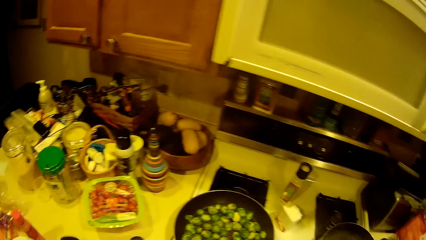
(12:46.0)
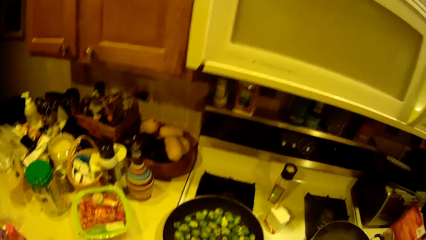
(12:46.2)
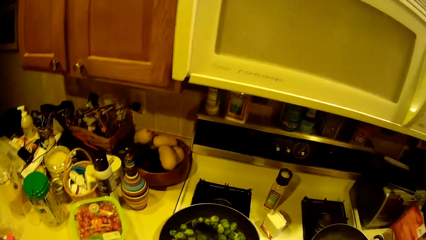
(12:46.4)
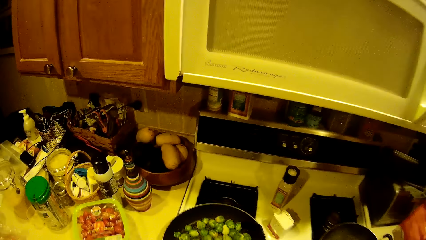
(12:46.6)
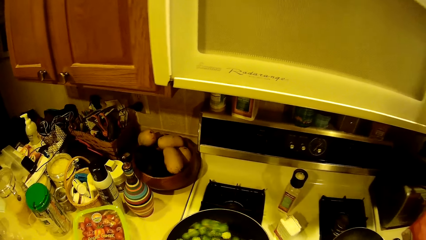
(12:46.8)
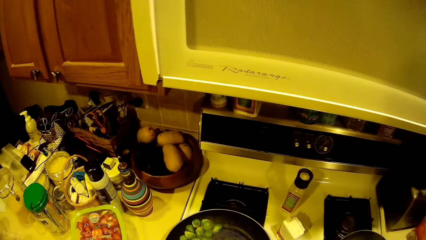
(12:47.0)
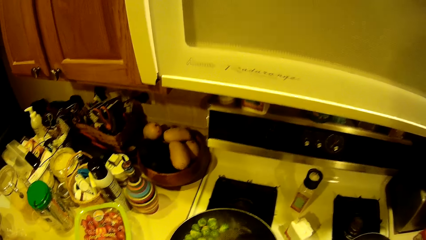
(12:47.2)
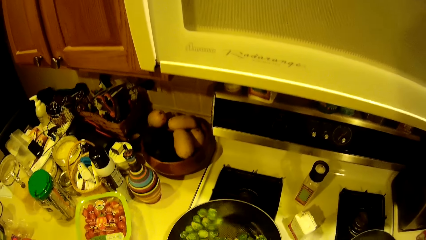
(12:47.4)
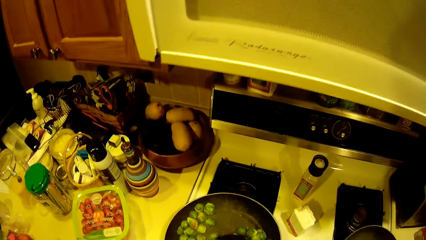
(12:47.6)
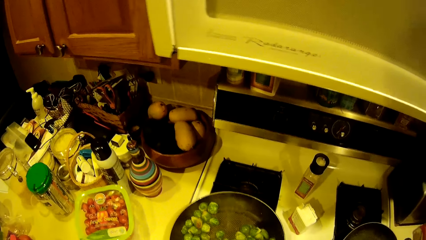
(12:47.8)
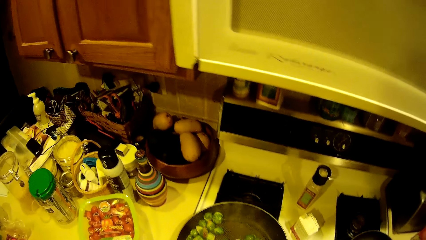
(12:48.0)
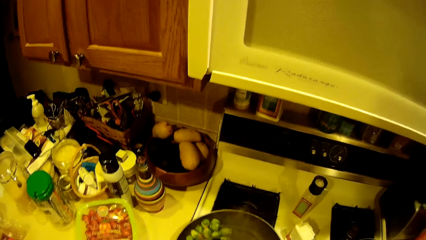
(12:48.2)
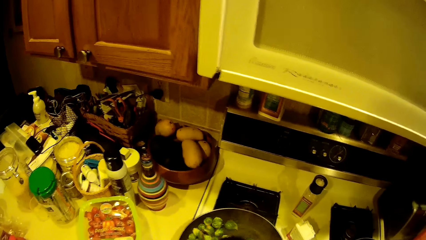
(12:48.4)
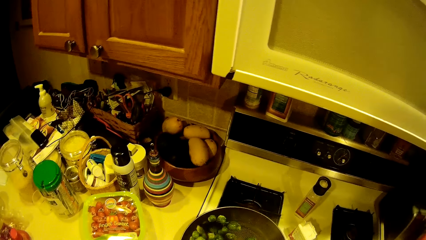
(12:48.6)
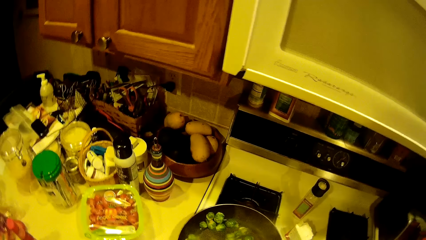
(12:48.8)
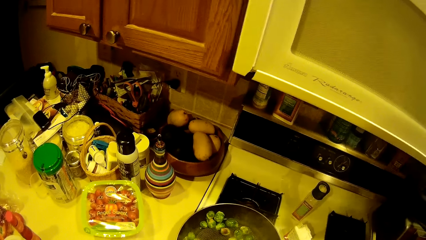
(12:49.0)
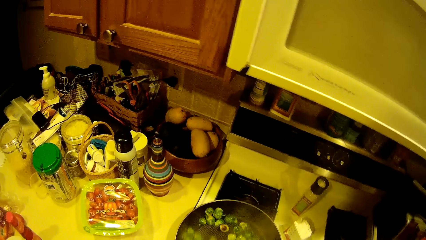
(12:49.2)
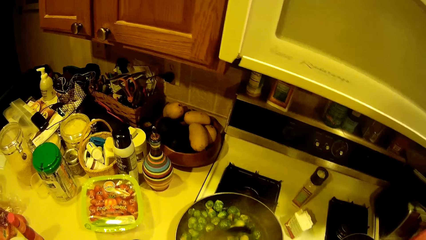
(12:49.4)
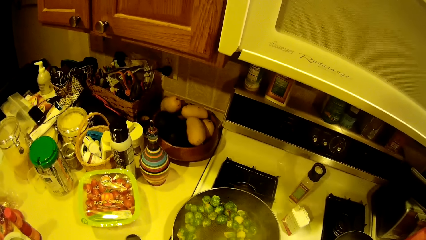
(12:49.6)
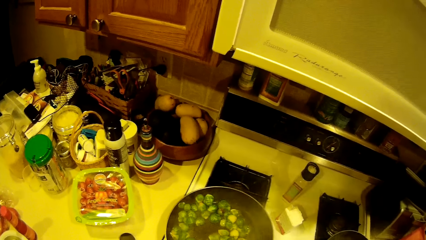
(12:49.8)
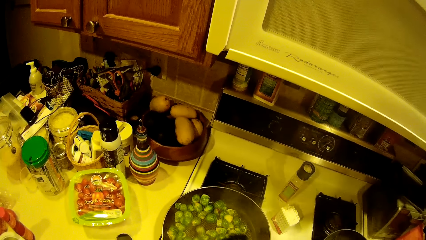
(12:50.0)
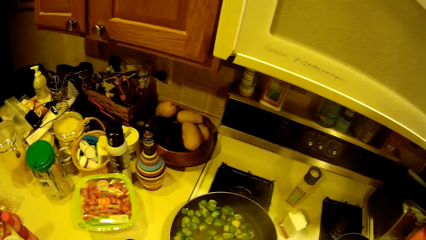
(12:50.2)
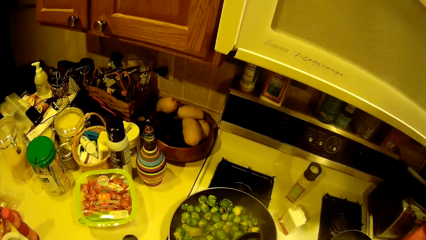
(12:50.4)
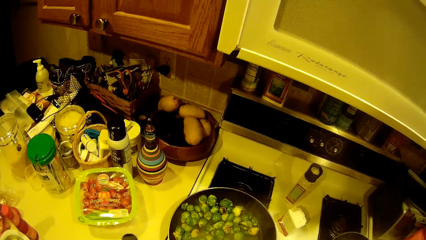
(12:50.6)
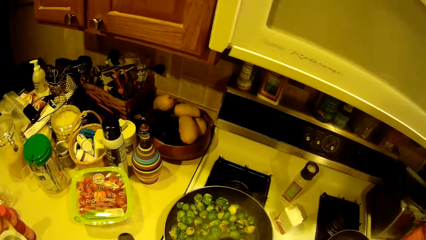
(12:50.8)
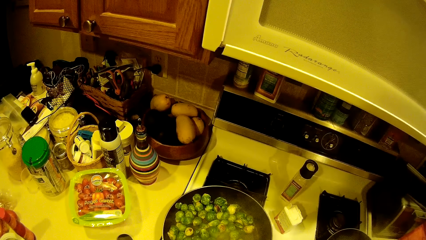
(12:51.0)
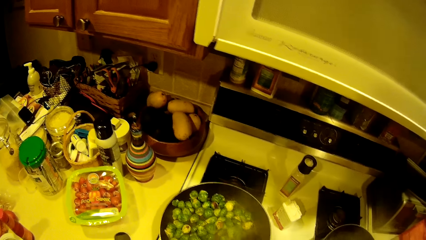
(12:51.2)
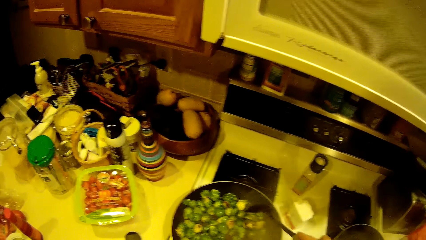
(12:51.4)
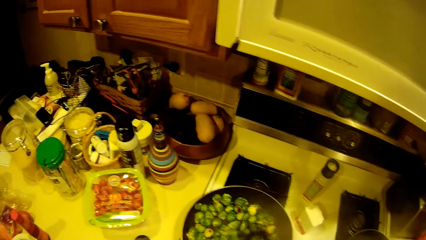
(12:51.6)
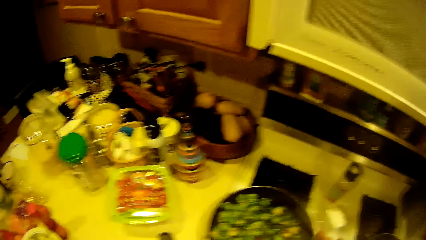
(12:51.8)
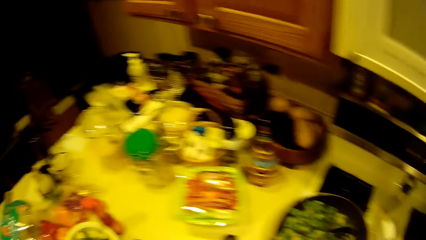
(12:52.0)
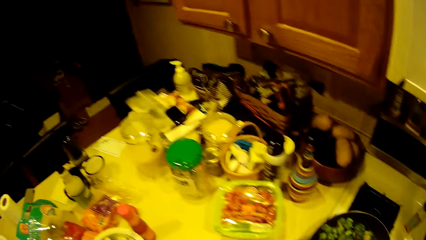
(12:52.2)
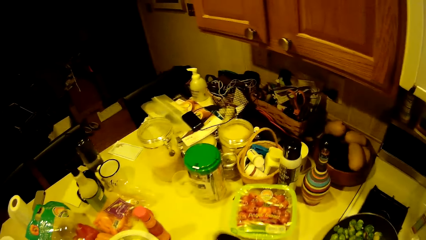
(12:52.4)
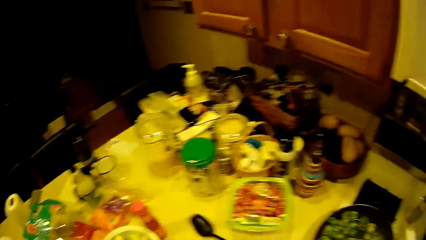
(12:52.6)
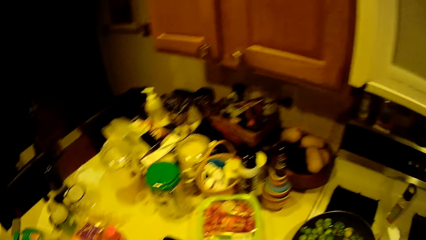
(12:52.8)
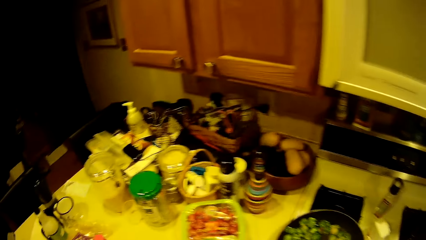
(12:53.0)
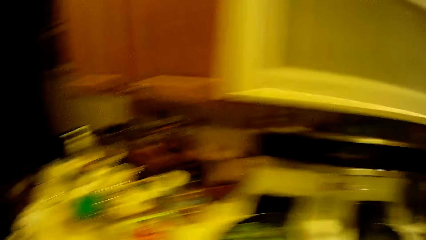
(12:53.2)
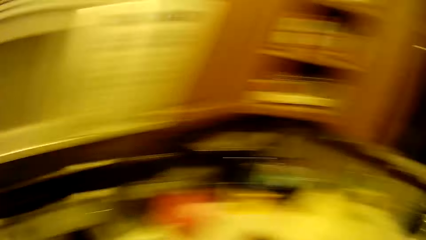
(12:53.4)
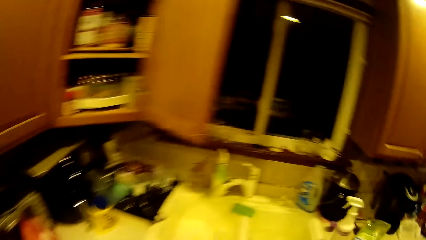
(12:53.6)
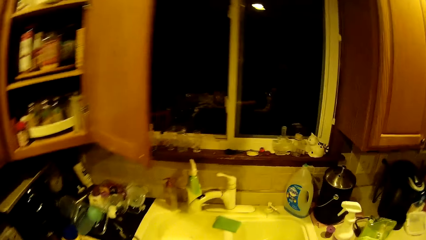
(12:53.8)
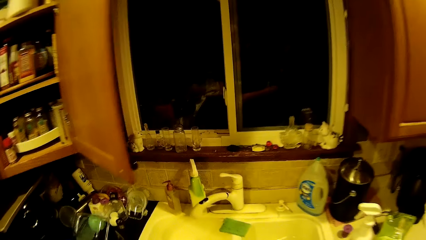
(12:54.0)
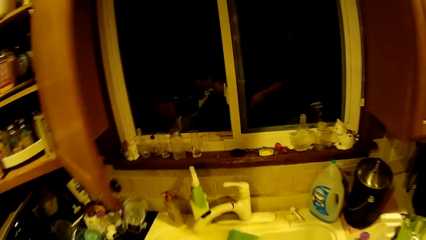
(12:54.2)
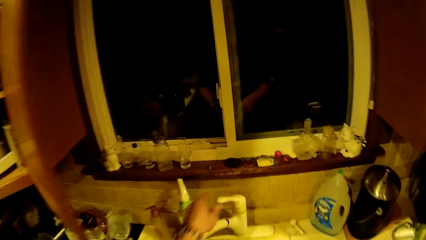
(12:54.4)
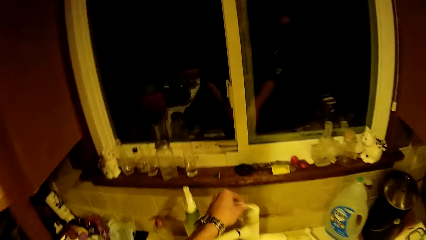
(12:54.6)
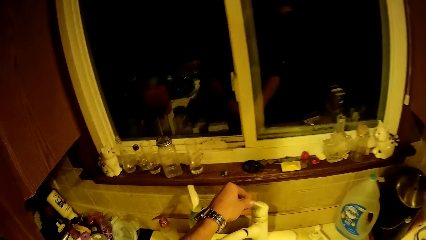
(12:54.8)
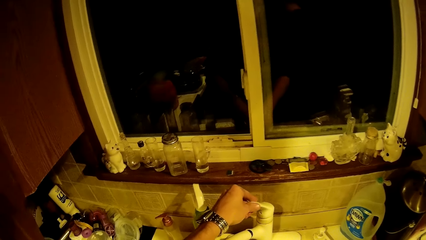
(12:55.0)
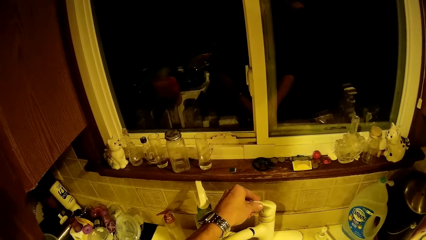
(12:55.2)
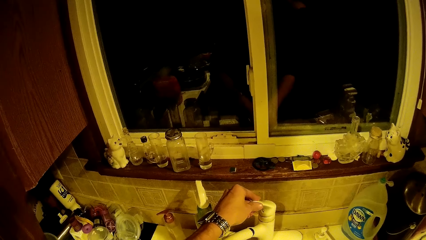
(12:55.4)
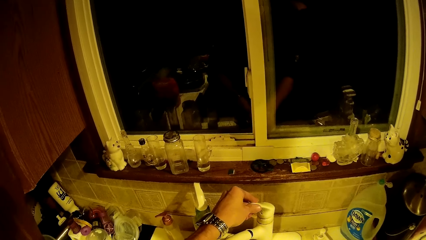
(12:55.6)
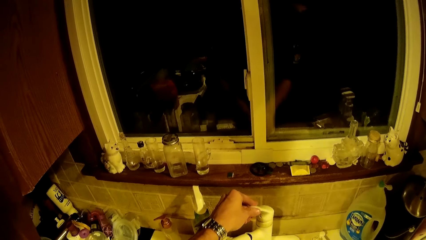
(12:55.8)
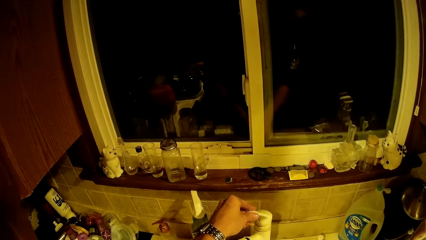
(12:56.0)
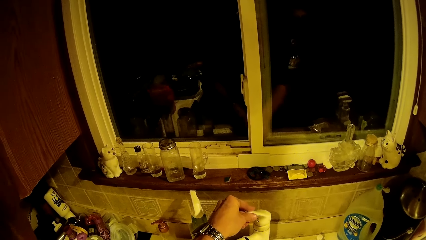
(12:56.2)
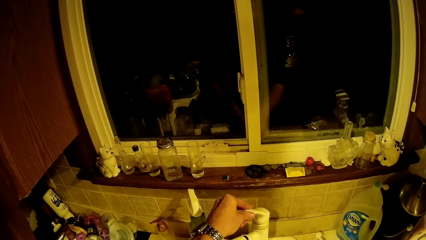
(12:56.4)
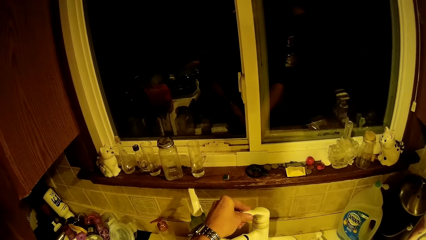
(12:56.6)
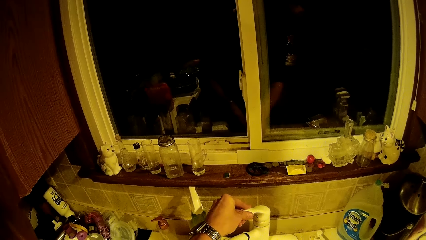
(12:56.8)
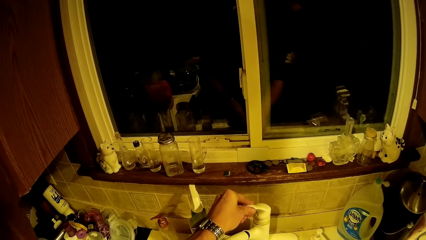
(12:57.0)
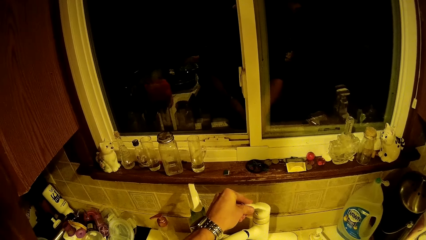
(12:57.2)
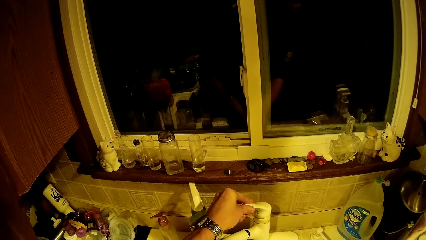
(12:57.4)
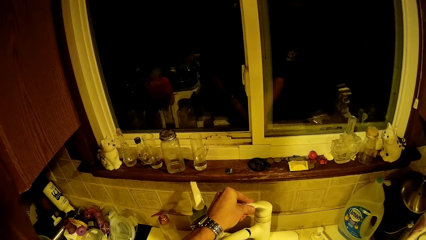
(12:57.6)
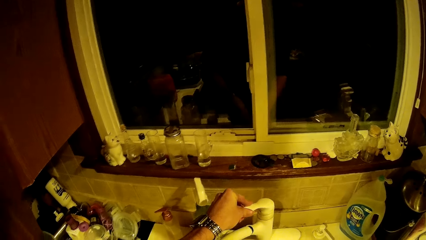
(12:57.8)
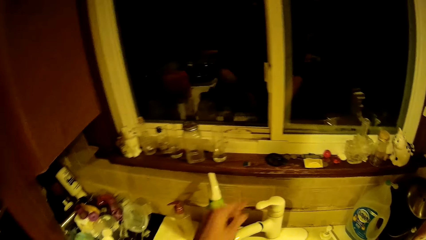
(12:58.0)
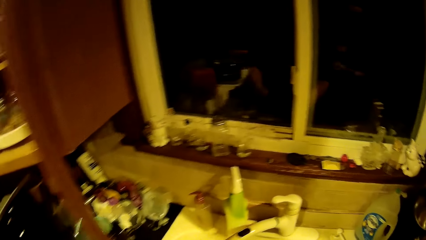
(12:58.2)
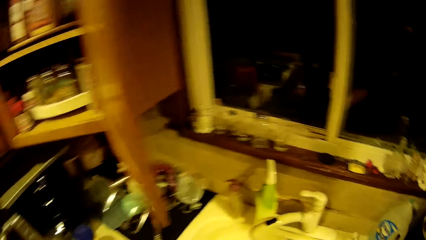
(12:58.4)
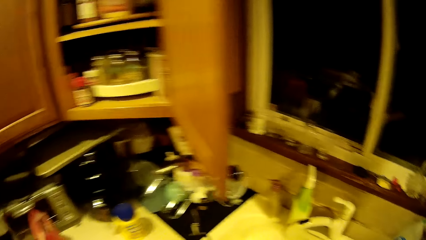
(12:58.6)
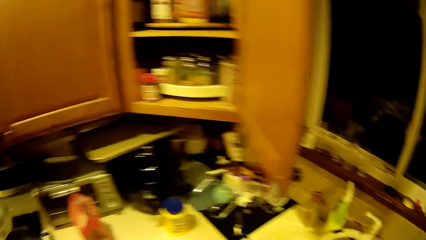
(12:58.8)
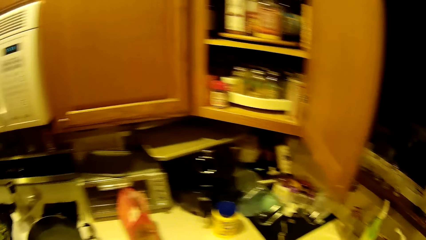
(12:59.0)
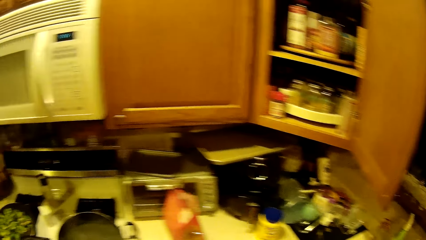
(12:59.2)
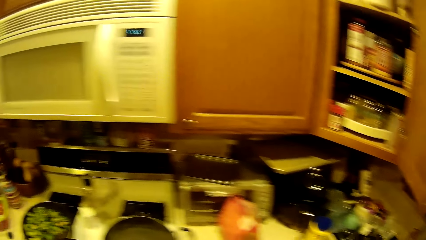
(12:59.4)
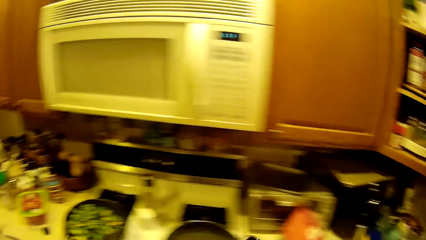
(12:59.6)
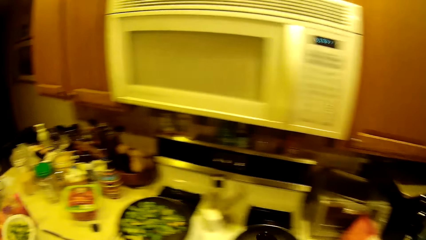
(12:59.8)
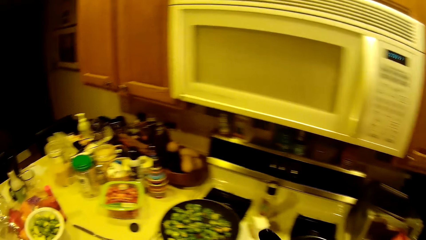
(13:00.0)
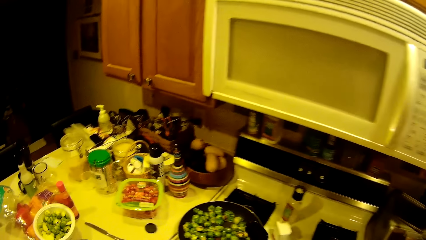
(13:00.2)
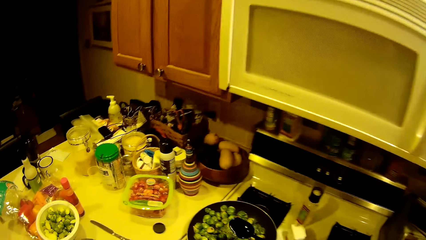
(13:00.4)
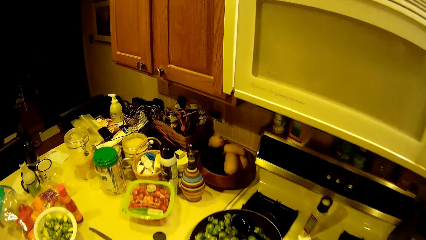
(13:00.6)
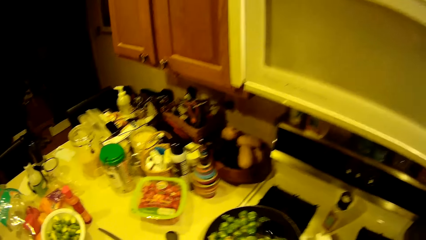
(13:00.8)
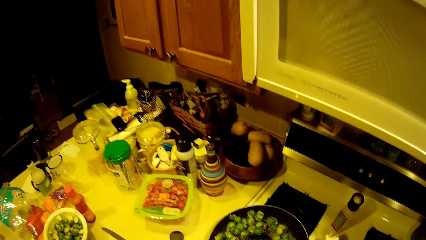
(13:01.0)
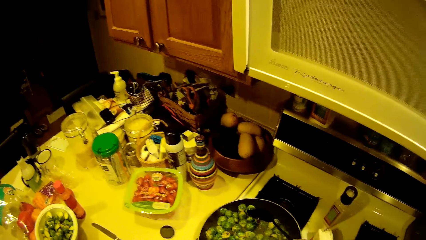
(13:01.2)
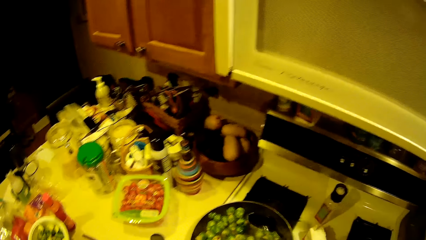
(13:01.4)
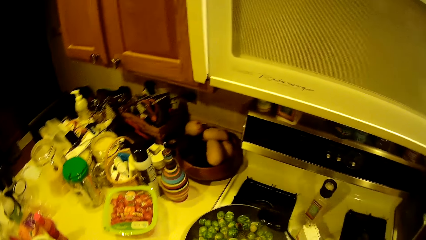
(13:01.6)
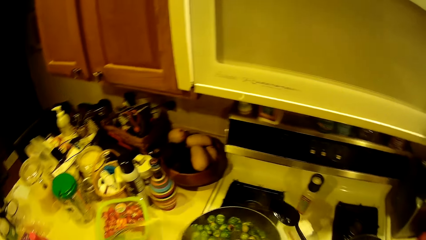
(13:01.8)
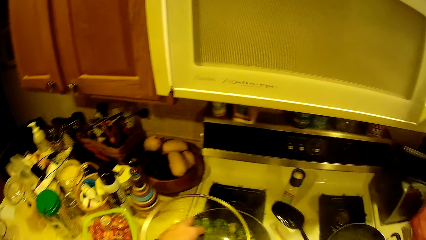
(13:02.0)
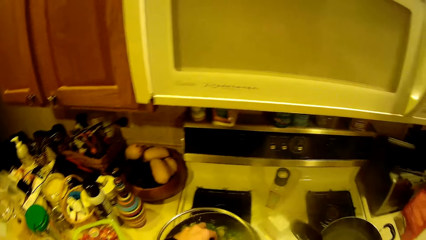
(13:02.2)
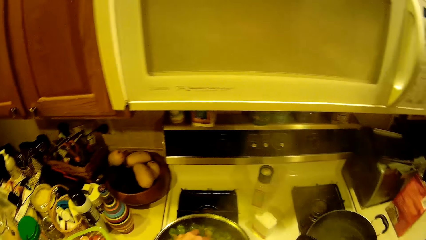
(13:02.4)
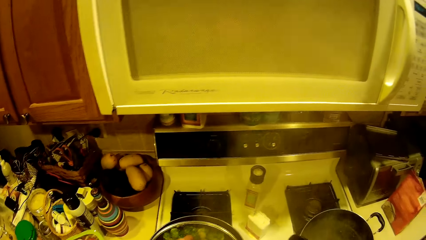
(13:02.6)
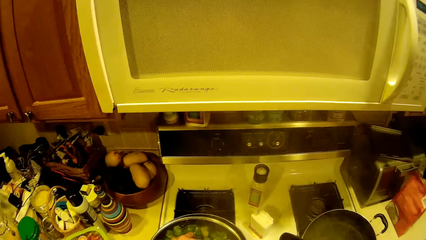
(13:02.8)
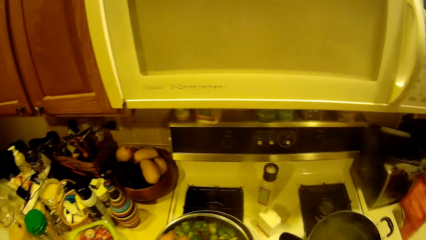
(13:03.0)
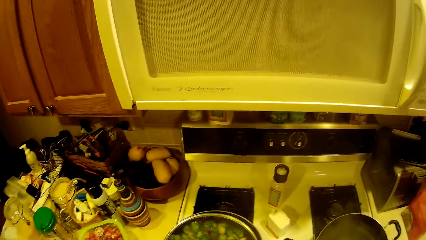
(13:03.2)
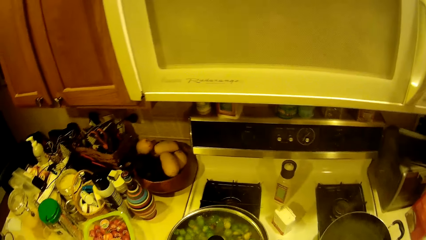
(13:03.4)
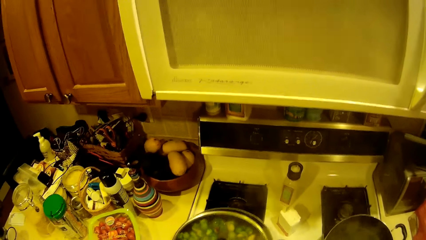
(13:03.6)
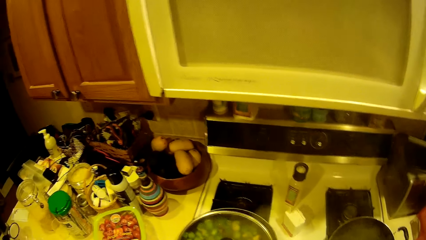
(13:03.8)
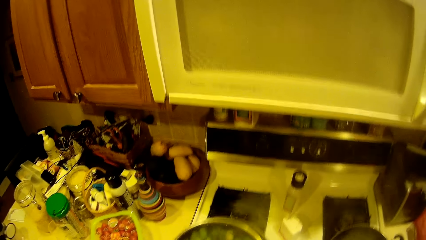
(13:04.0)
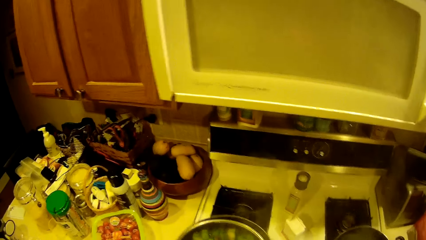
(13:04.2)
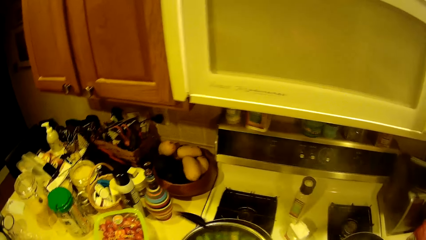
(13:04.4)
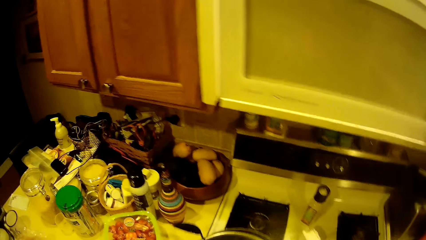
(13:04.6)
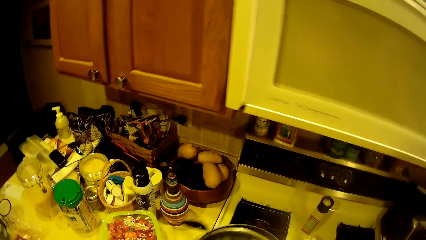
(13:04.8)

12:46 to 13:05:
The camera wearer makes a step. They stir the green pea in the fry pan with a spoon. They put the cooking spoon on the table. They walk around. They turn on the tap on the sink with the left hand. They touch the tap on the sink. They turn off the tap on the sink. They let go of the tap. They walk around. They pour water from the spoon on the green pea in the fry pan. They stir the food. They cover the fry pan with the fry pan cover. They move the right hand. They shake the fry pan.
